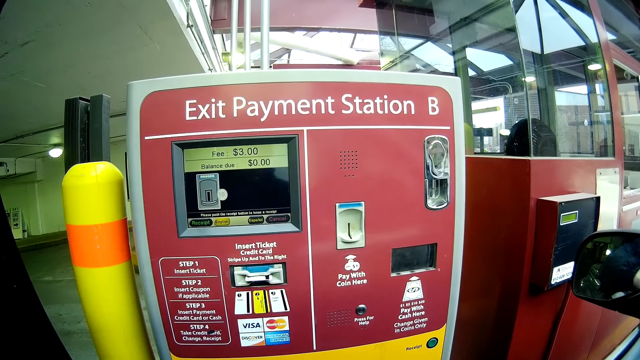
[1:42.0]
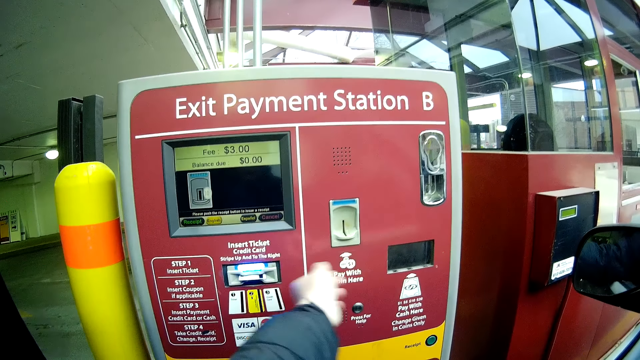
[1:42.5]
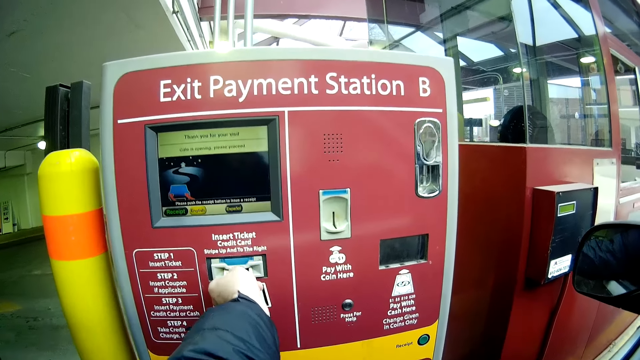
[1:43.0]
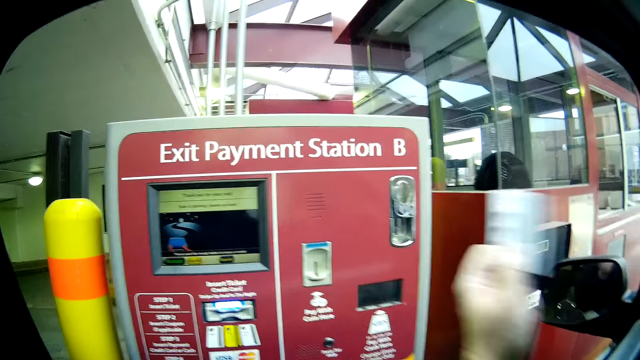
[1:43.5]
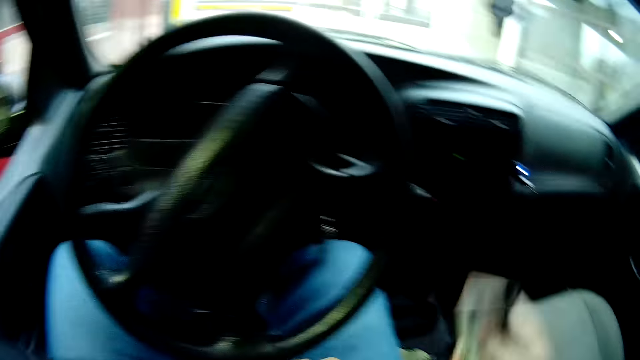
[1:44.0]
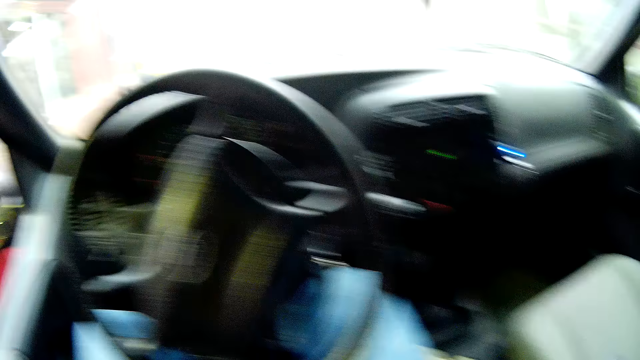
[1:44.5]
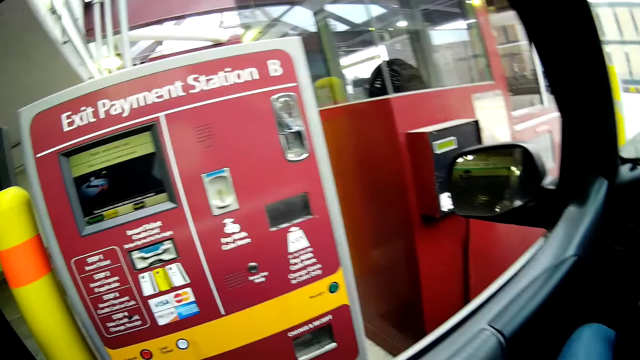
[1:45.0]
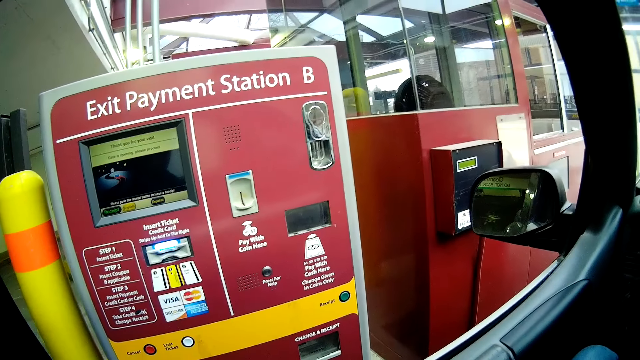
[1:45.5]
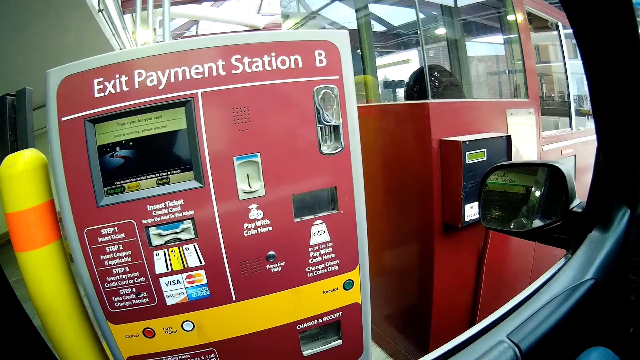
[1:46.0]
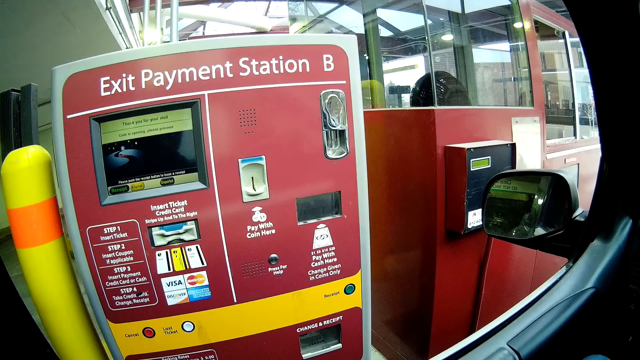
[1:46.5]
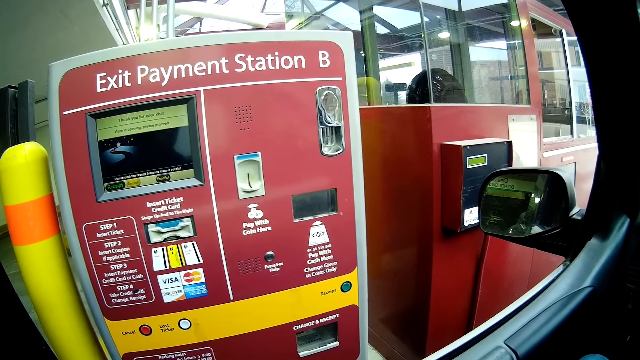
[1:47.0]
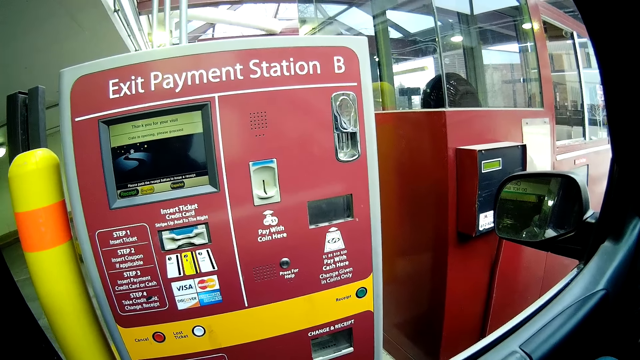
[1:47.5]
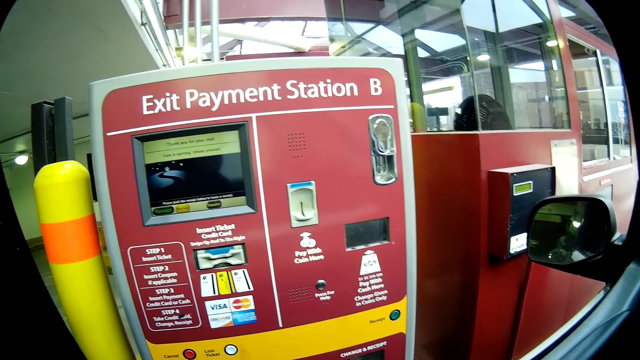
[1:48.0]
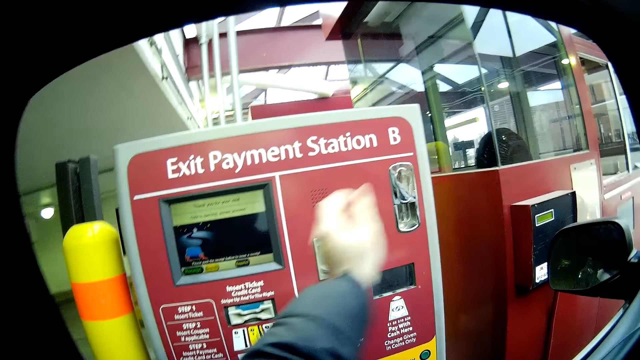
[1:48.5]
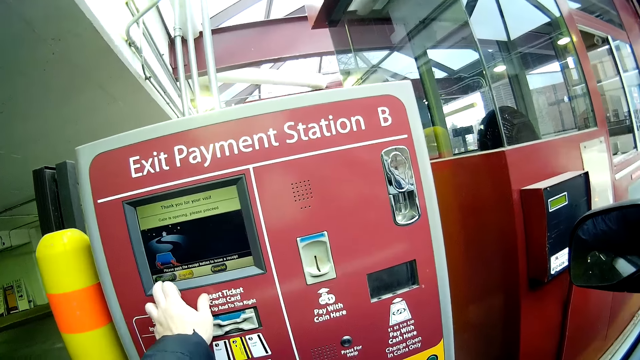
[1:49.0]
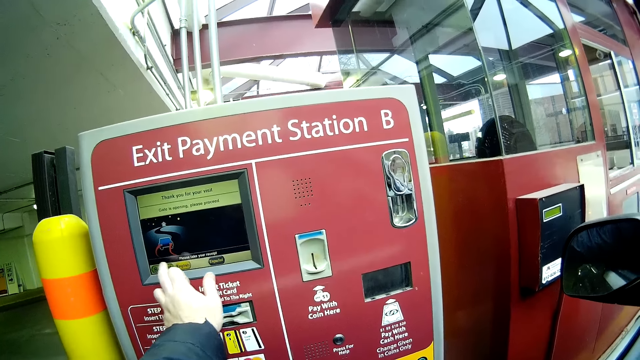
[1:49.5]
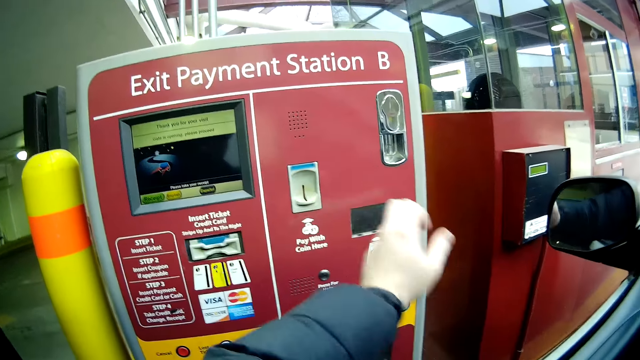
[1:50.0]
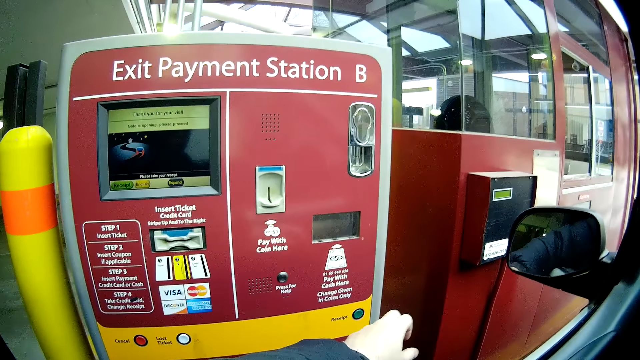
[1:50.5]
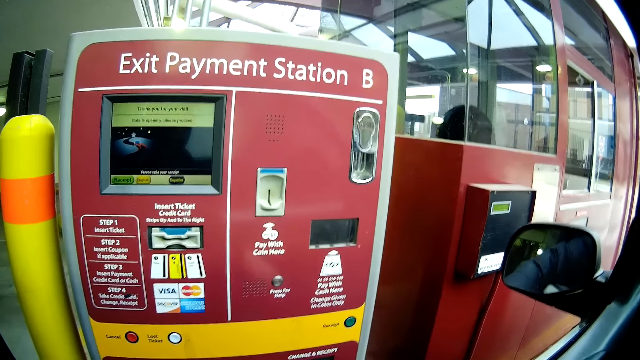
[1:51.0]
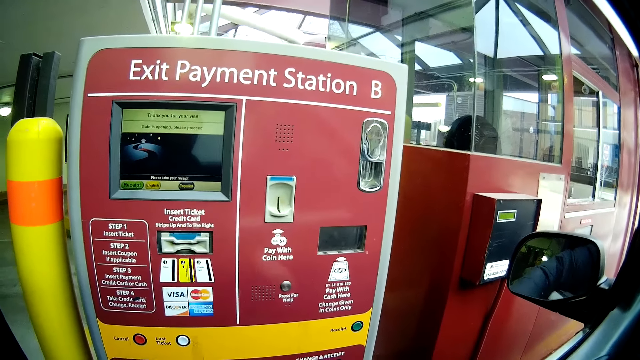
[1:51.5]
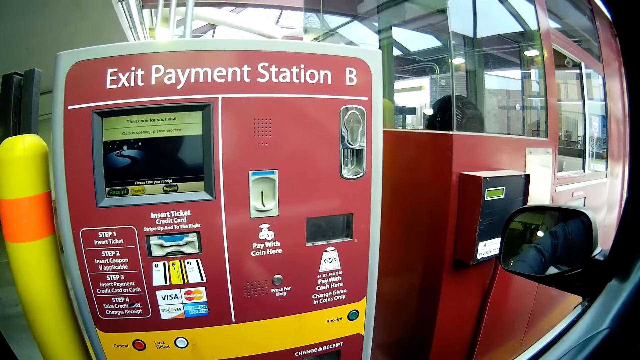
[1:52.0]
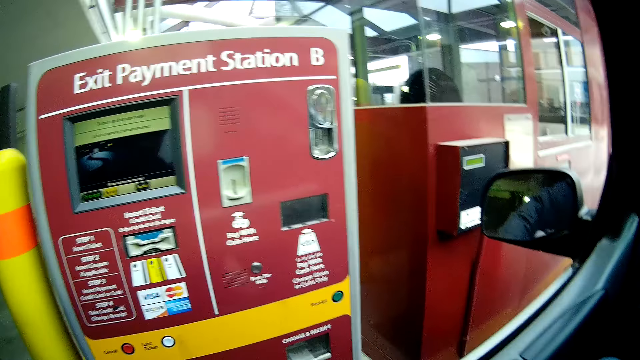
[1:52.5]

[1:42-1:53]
The camera wearer takes a card from the exit payment station with his left hand. He takes a card from the exit payment station. He presses the exit payment station.

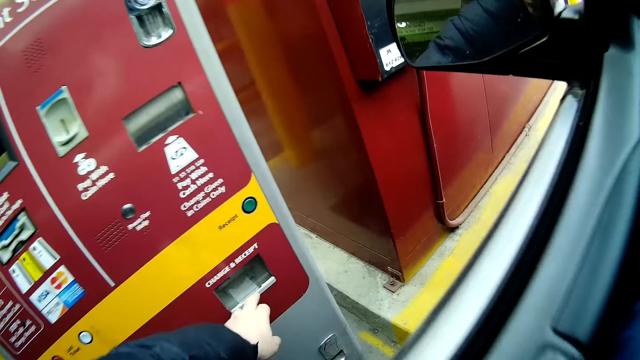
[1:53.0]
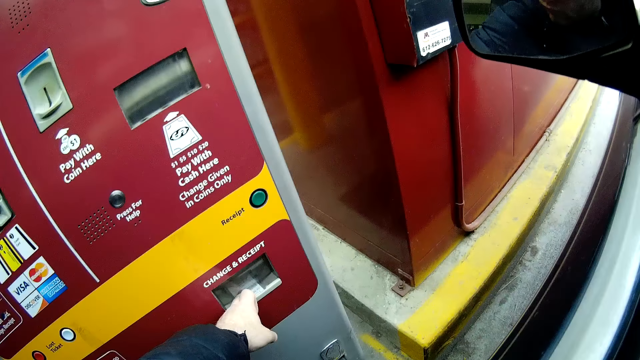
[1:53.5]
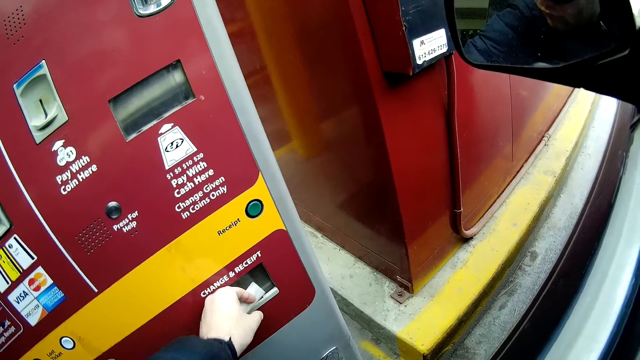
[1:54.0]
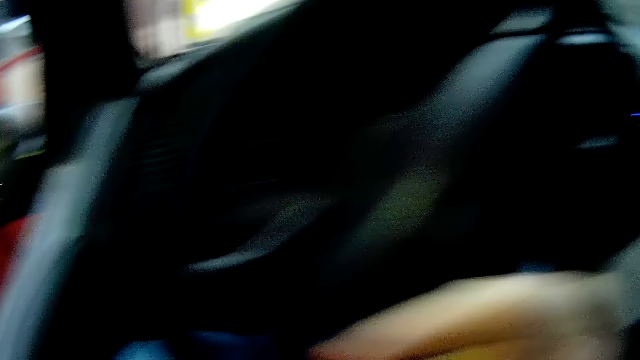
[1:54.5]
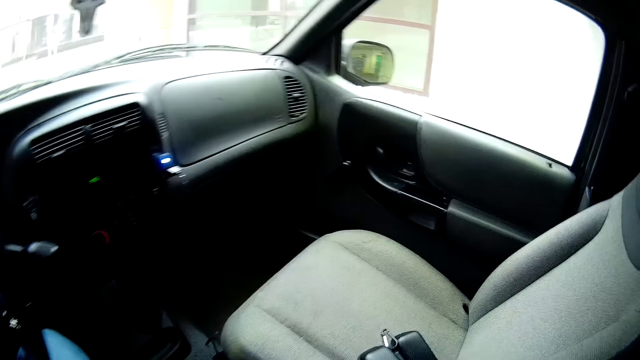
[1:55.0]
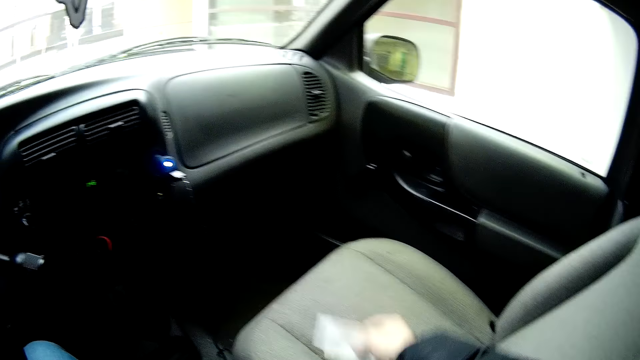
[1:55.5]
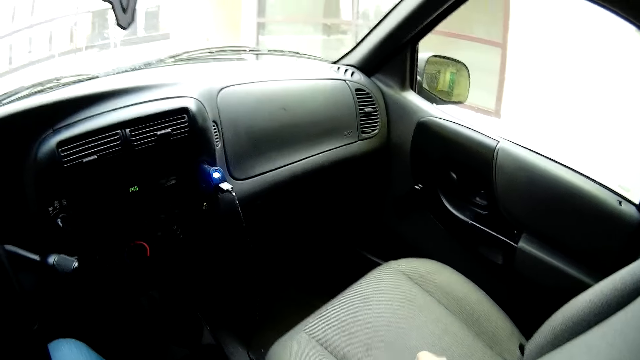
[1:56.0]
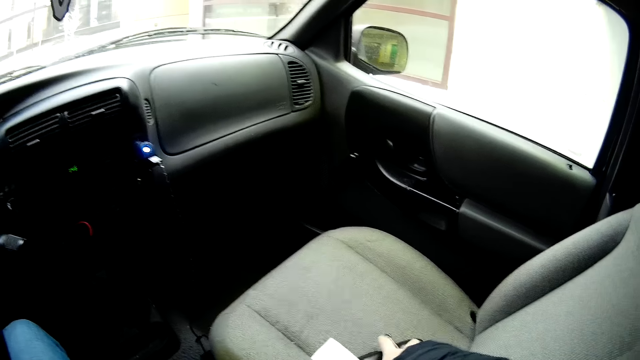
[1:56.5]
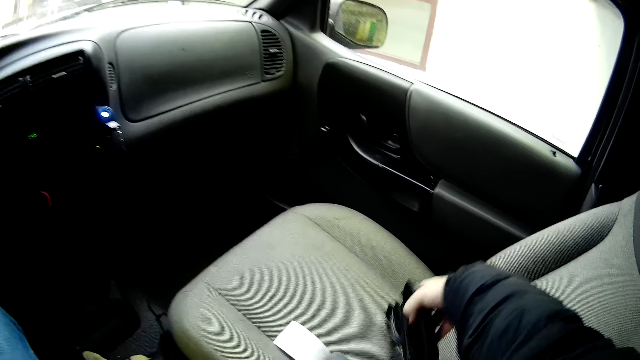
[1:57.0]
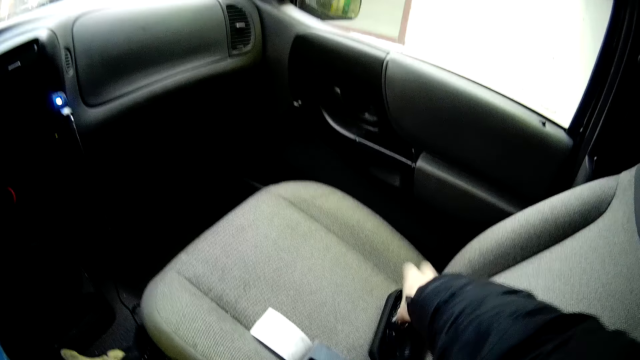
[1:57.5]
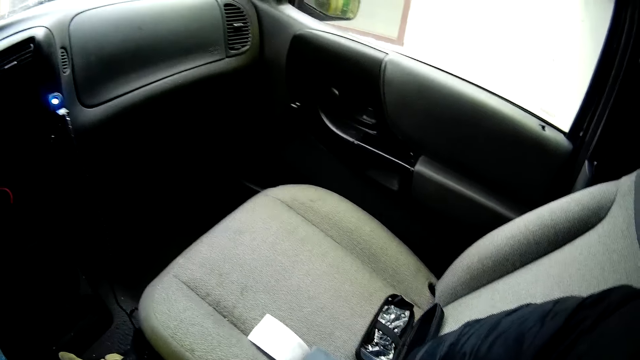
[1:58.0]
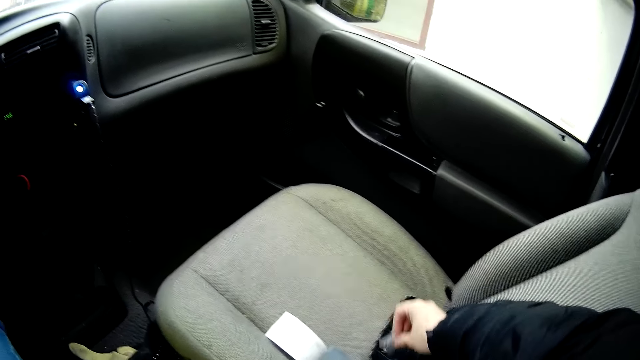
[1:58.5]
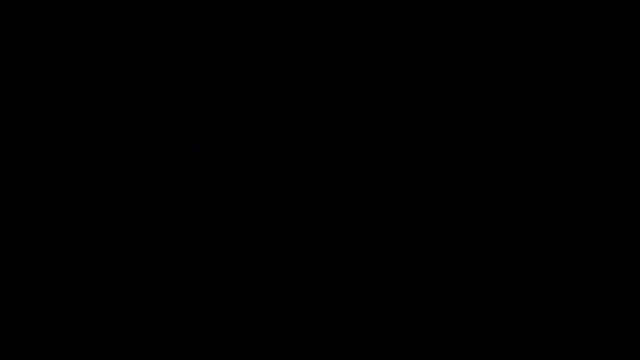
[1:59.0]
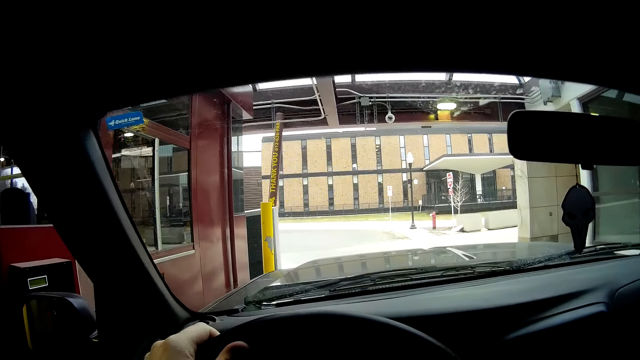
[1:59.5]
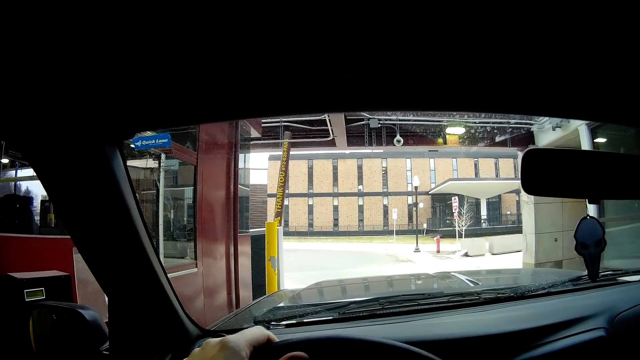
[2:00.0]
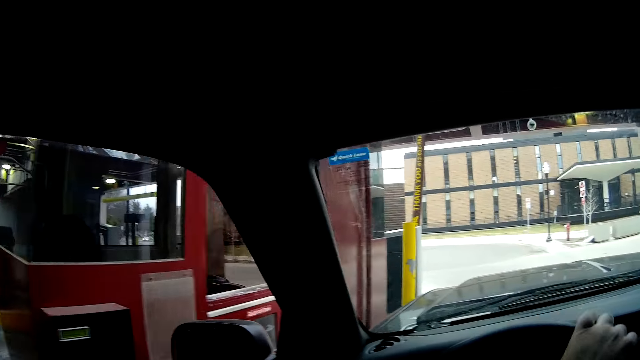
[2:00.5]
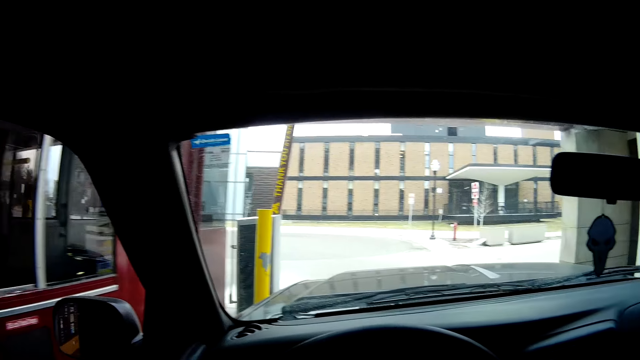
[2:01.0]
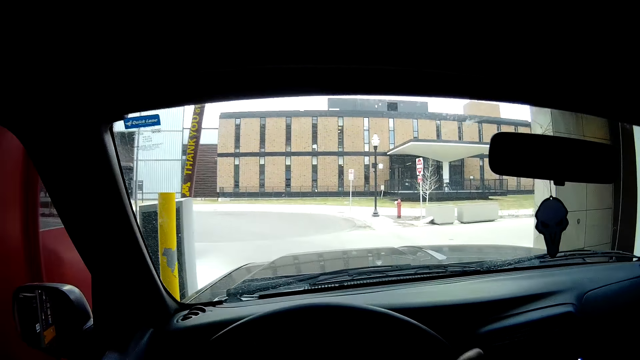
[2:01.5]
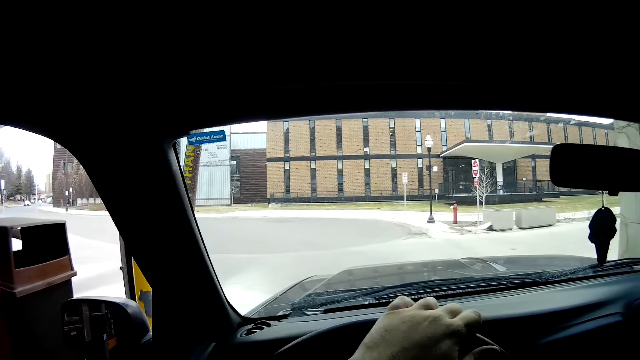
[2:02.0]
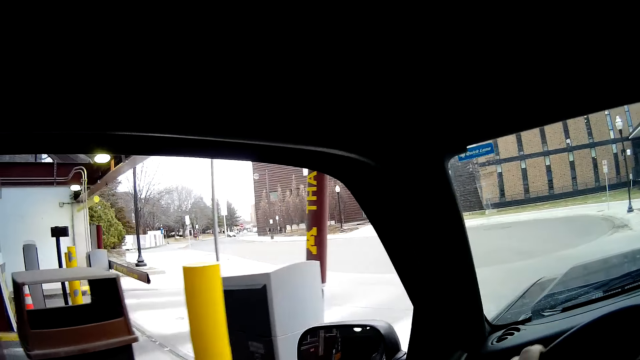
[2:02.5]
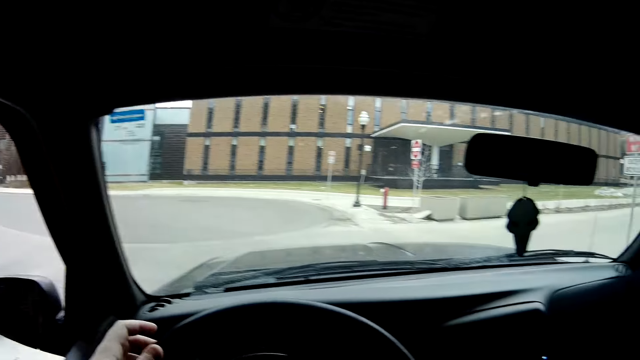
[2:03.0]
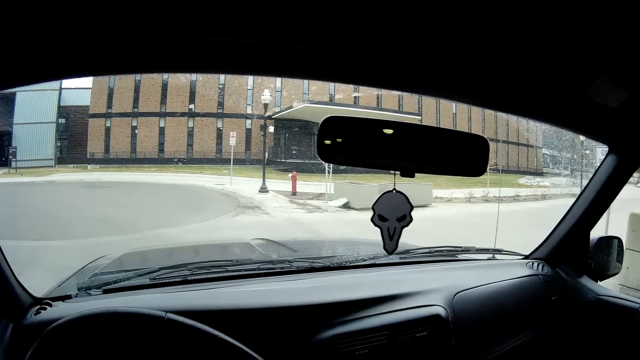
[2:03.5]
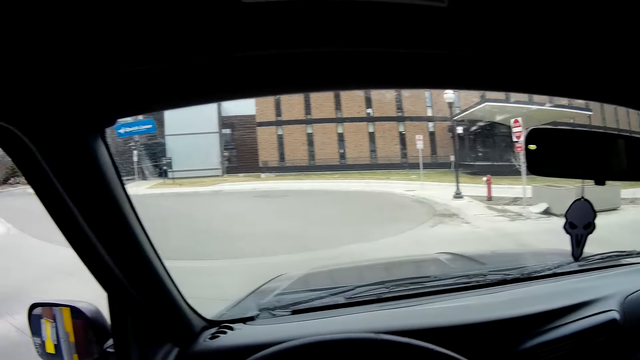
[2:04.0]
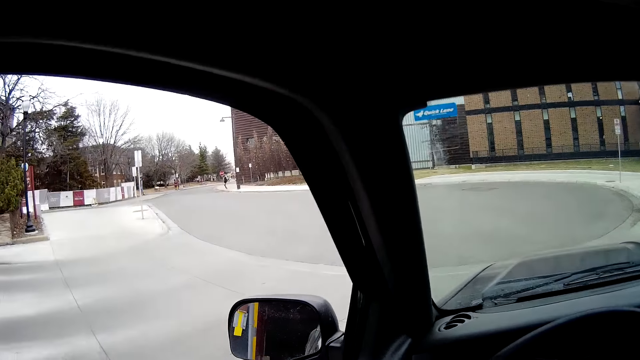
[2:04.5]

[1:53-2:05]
The camera wearer takes a ticket from the exit payment station. They put the ticket on the seat. They flip the glasses holder case. They open a purse. They turn the steering wheel. They drive.
